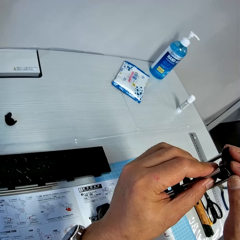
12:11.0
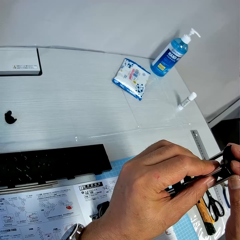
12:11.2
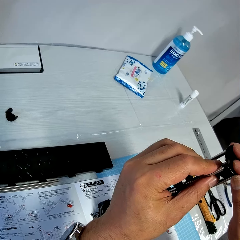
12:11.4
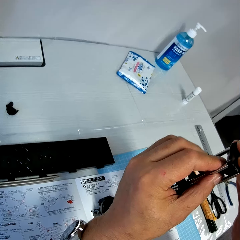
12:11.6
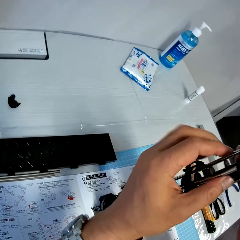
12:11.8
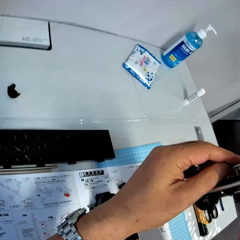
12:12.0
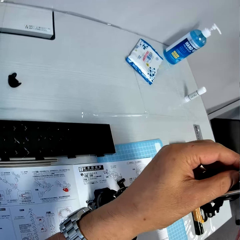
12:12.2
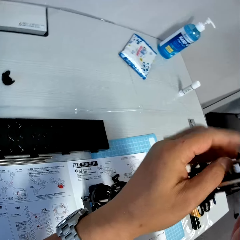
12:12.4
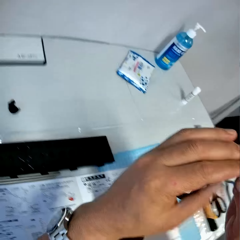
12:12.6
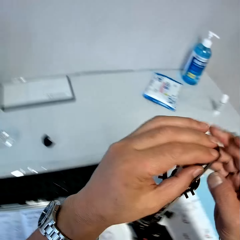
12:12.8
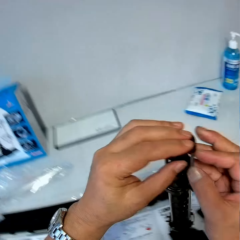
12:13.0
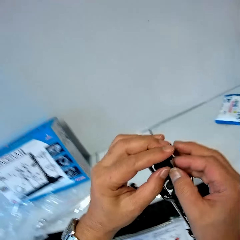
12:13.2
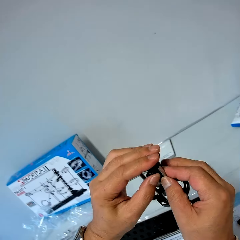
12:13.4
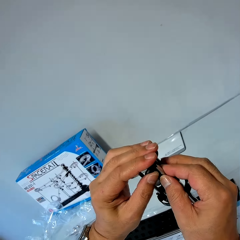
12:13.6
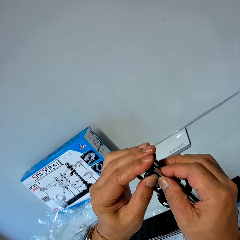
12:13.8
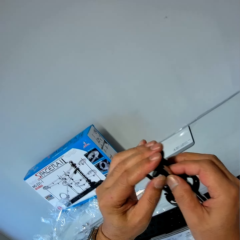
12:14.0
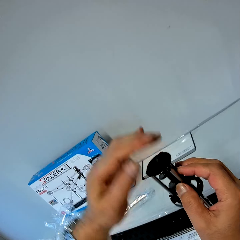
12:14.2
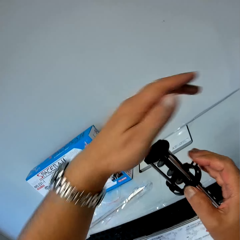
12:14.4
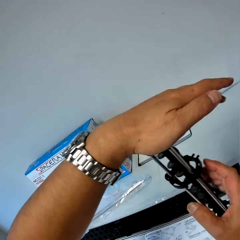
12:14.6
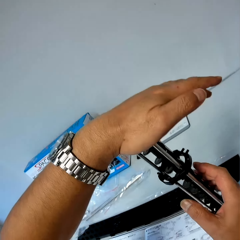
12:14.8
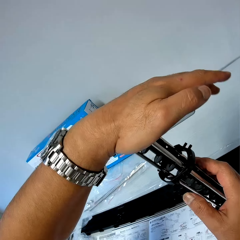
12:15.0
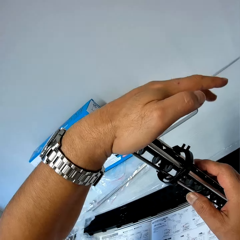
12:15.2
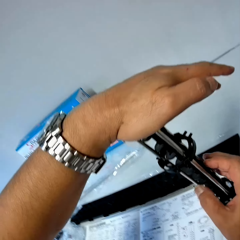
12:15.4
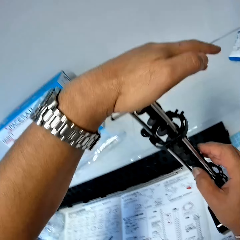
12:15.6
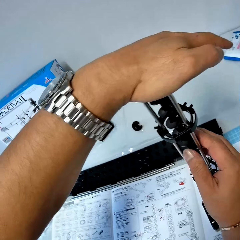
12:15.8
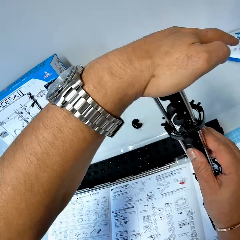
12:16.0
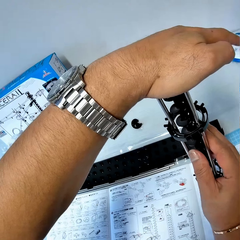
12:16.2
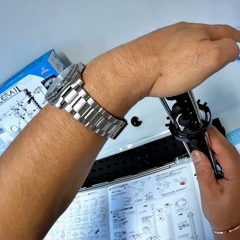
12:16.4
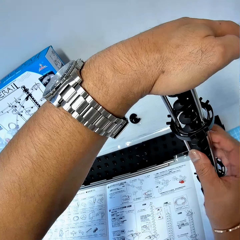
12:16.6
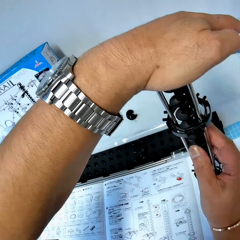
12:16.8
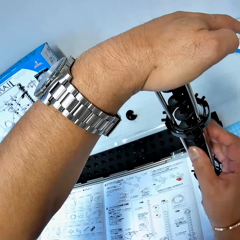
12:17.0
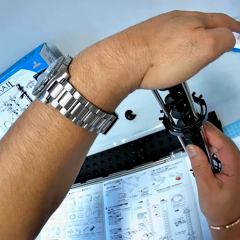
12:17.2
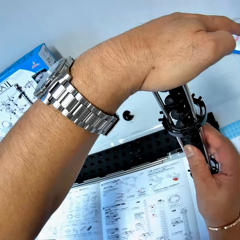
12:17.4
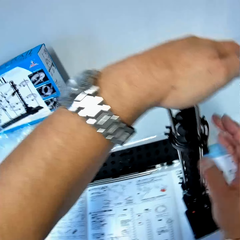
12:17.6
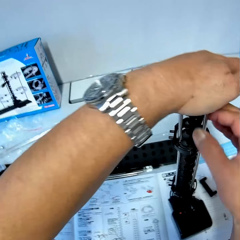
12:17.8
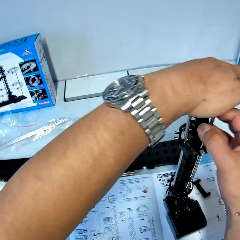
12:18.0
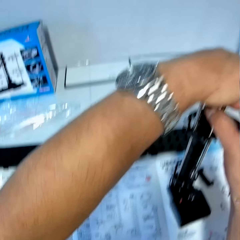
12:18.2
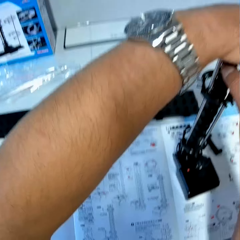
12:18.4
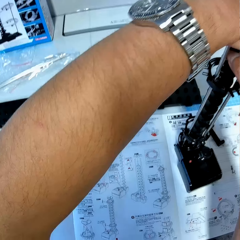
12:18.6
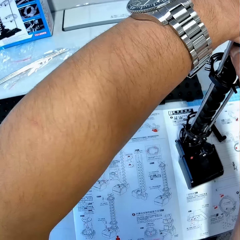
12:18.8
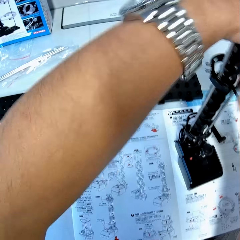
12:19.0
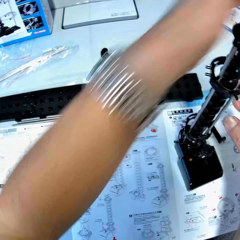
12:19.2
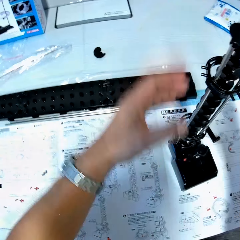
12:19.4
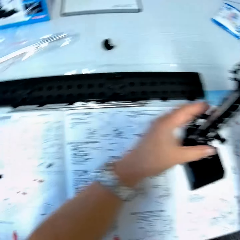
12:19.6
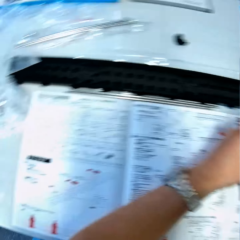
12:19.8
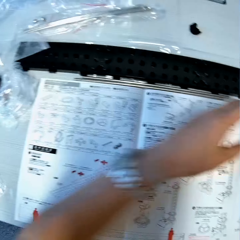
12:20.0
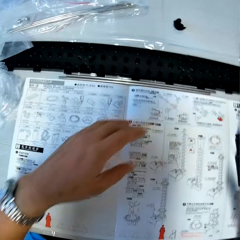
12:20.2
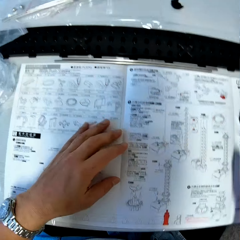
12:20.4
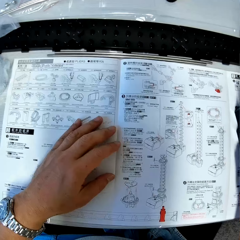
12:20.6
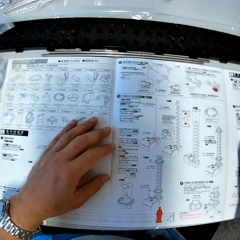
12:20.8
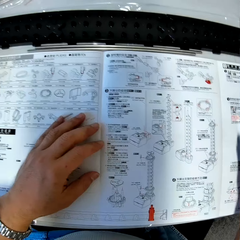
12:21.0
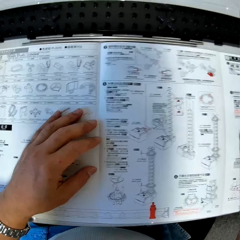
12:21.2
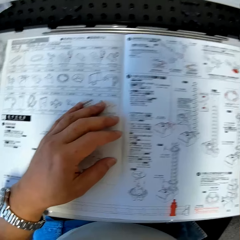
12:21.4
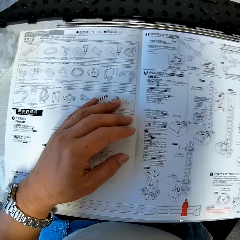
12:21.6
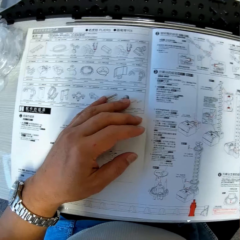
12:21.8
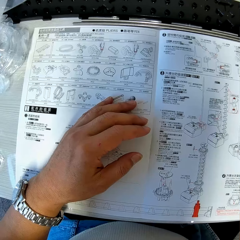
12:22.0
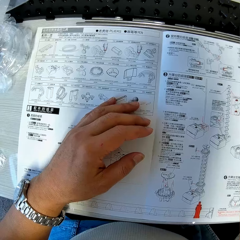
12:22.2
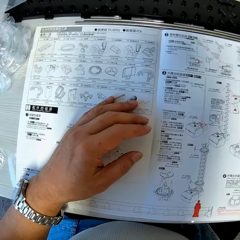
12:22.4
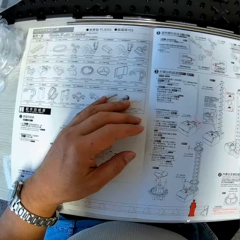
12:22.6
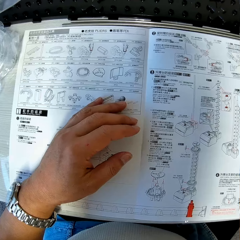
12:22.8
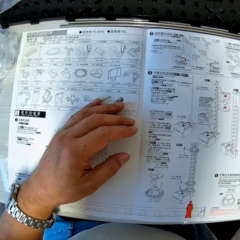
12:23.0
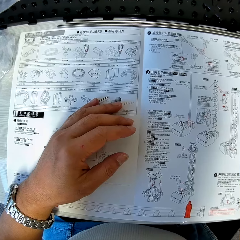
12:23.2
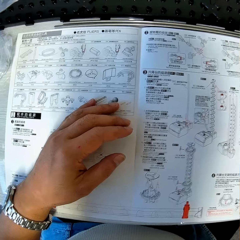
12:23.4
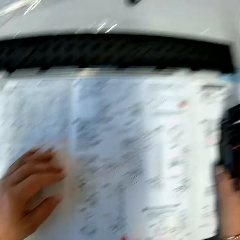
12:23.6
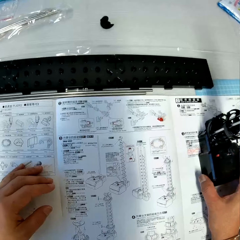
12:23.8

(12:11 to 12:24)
The camera wearer stares at the manual.

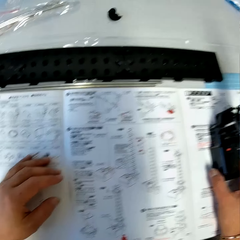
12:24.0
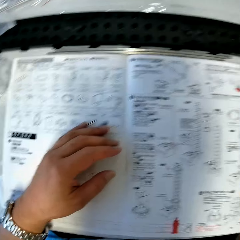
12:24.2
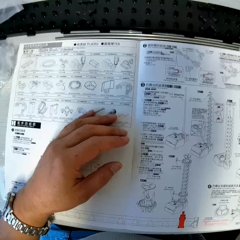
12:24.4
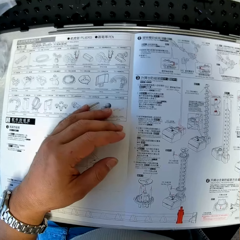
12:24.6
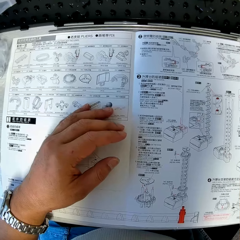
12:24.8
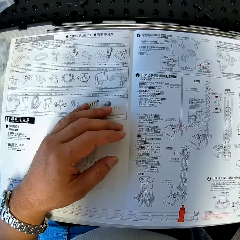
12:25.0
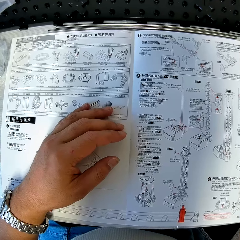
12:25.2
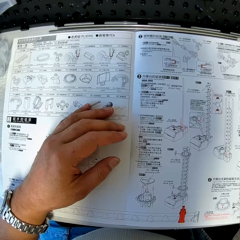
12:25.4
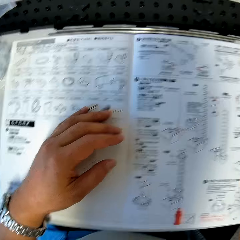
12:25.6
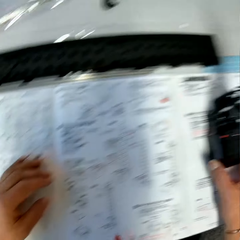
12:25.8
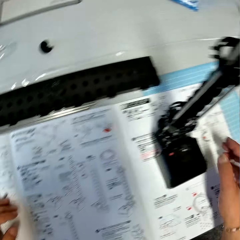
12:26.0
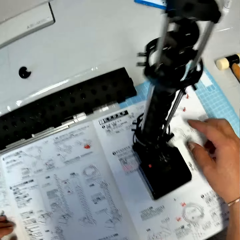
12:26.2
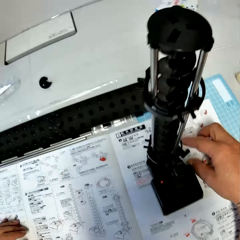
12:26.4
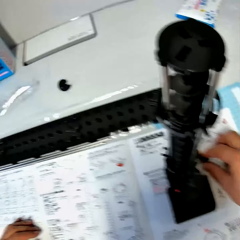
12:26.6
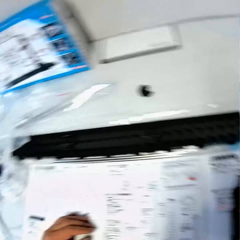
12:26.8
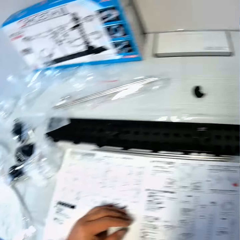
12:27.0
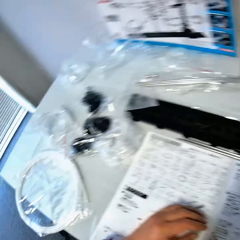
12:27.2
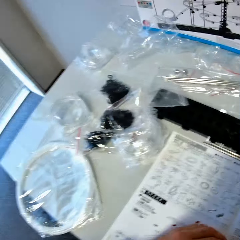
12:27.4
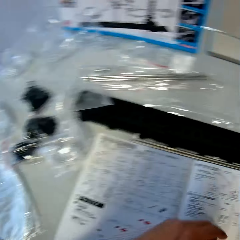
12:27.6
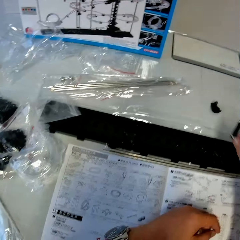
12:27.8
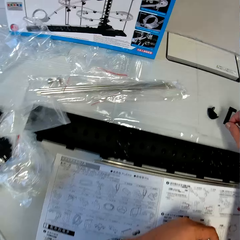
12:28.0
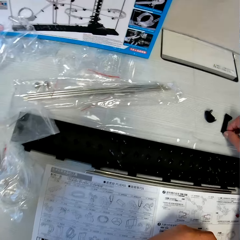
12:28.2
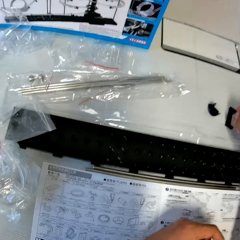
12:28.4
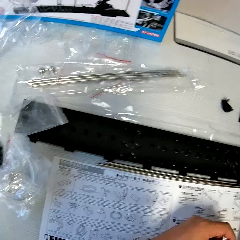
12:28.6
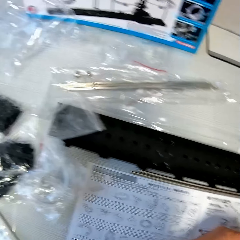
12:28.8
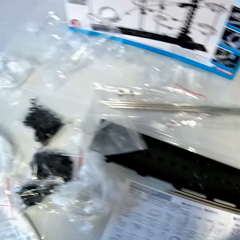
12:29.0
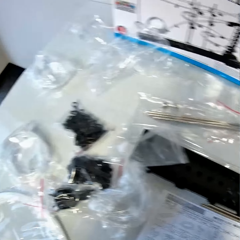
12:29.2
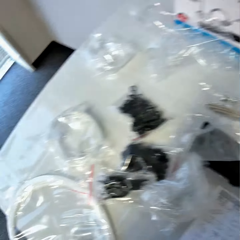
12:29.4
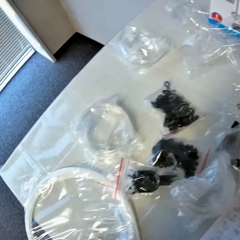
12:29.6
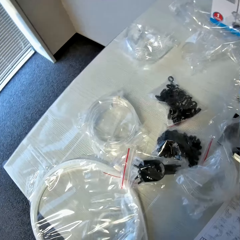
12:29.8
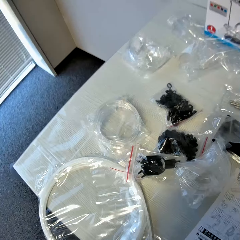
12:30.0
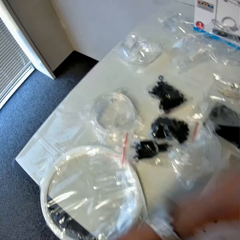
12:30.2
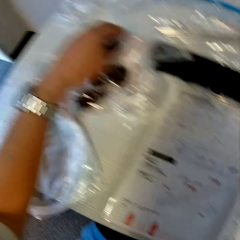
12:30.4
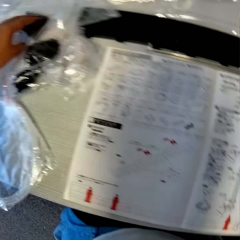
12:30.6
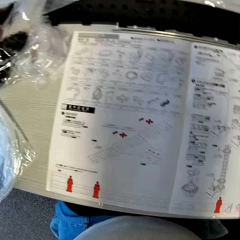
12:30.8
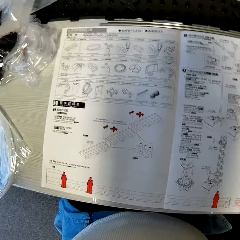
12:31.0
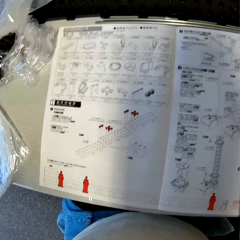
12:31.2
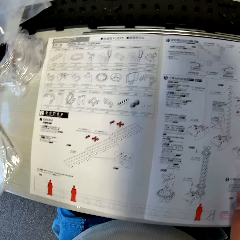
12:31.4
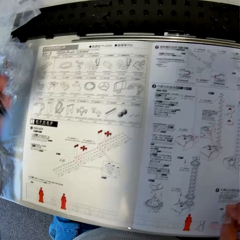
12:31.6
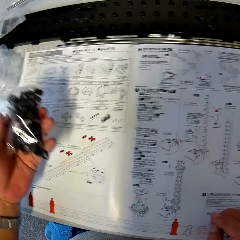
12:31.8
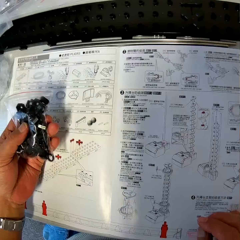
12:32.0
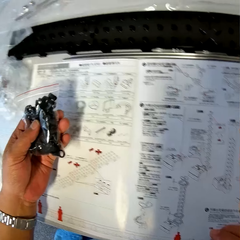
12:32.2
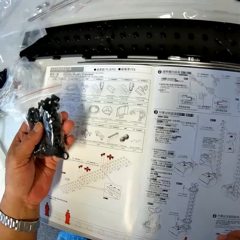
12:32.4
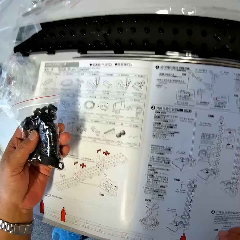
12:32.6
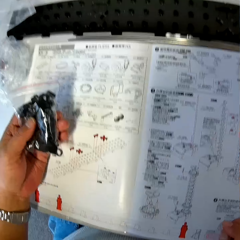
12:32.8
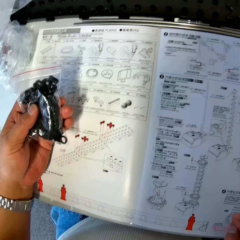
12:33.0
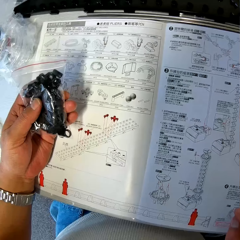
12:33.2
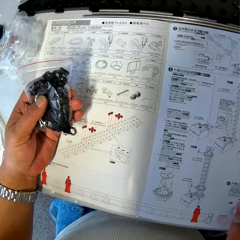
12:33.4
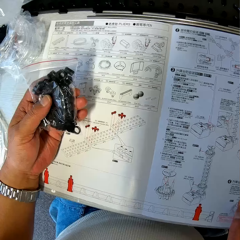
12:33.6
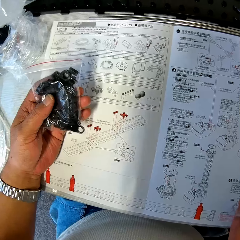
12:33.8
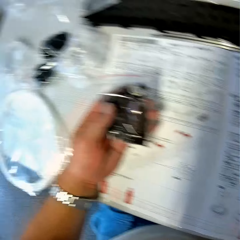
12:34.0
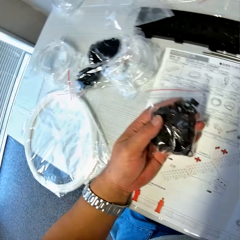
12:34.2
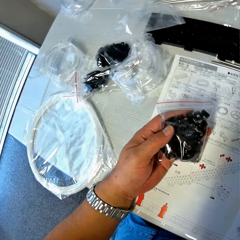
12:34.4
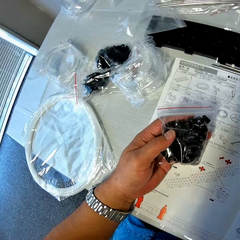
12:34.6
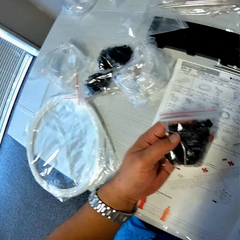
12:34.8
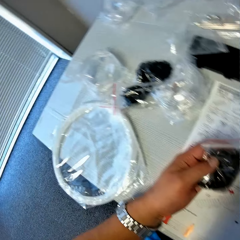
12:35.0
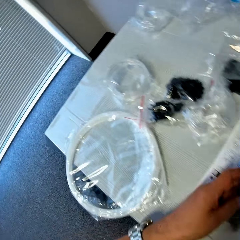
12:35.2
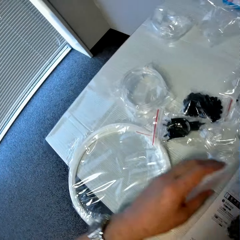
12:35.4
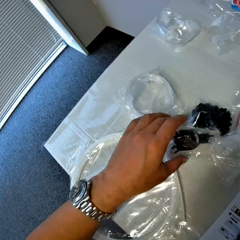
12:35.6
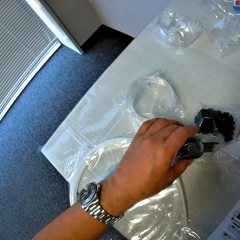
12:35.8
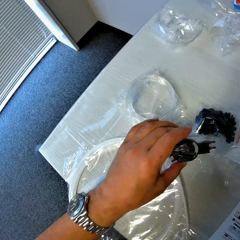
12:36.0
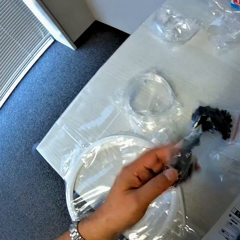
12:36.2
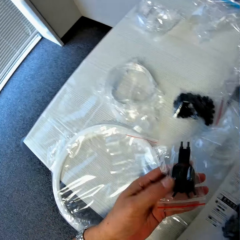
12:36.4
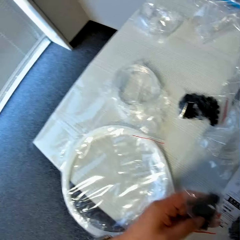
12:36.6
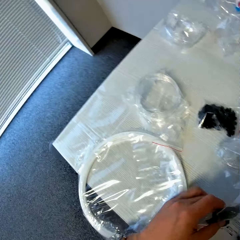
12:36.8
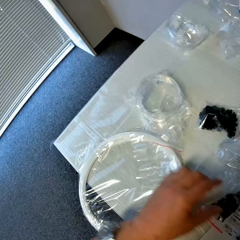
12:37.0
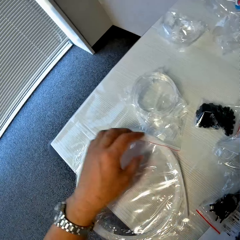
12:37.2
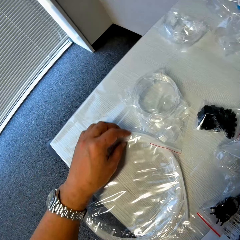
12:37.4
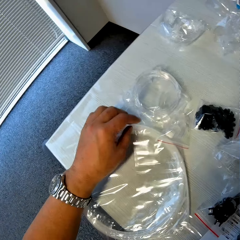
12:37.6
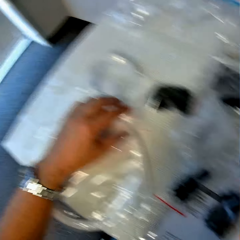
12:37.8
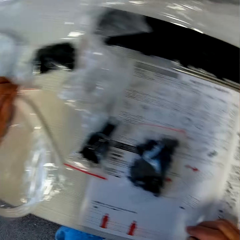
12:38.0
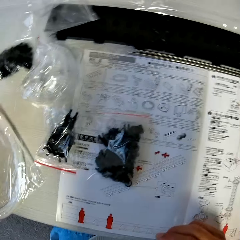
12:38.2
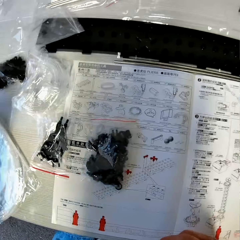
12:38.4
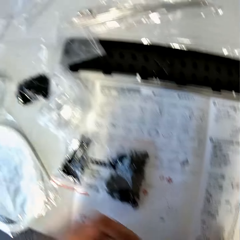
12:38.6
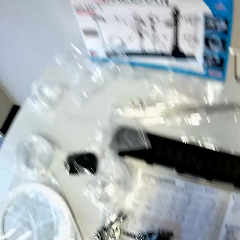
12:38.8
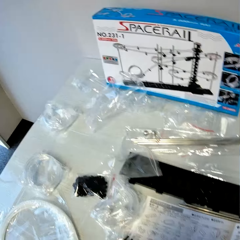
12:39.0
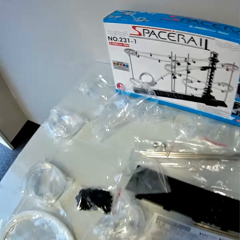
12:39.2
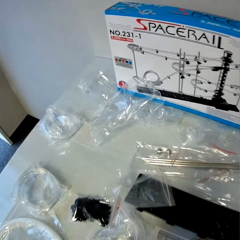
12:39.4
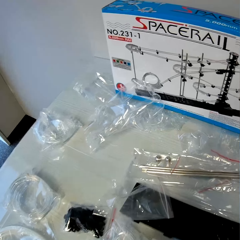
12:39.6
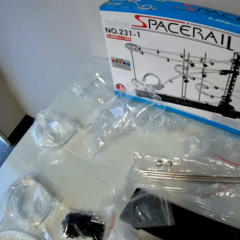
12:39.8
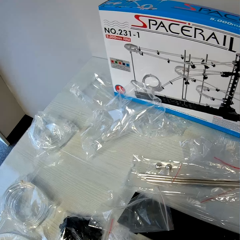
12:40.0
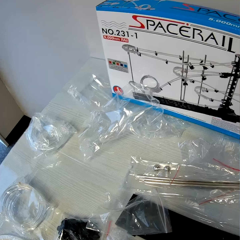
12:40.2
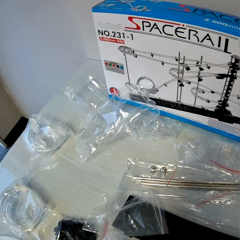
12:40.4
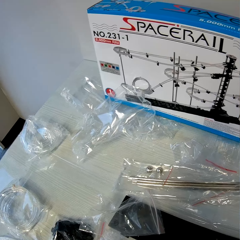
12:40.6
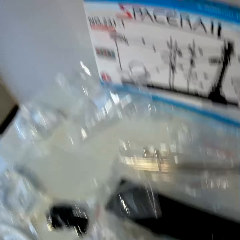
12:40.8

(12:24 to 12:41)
The camera wearer takes a plastic part or space rail part from the table. He stares at the table. He places the space rail part on the table. He stares at the table. He takes a nylon from the table. He stares at the manual. He stares at the bag on his hand. He stares at the table. He picks up a space rail part from the table. He takes another nylon from the table. He stares at the space rail part. He places the space rail part on the table. He touches a space rail part. He shifts the nylons on the table. He stares at the manual. He stares at a space rail box.
